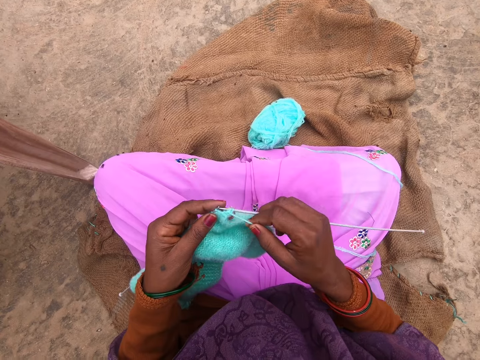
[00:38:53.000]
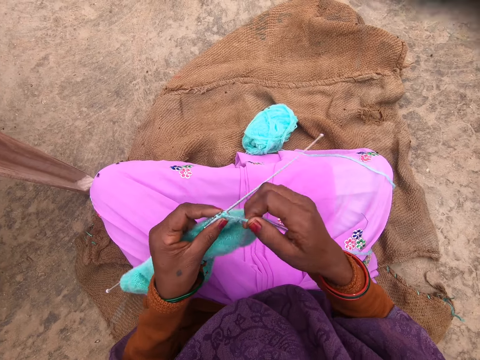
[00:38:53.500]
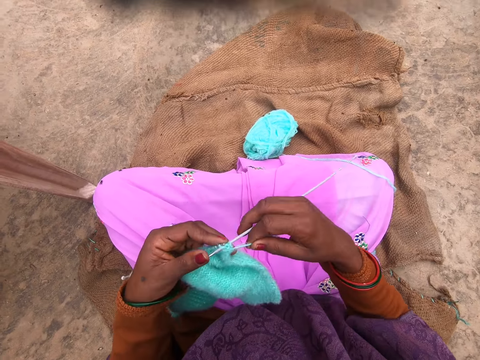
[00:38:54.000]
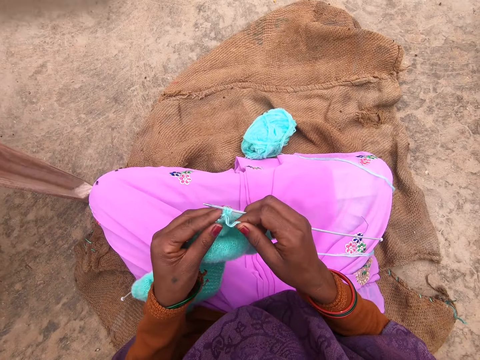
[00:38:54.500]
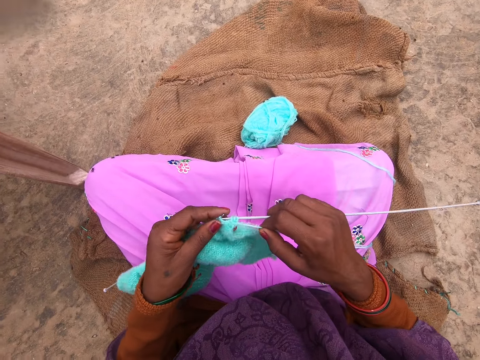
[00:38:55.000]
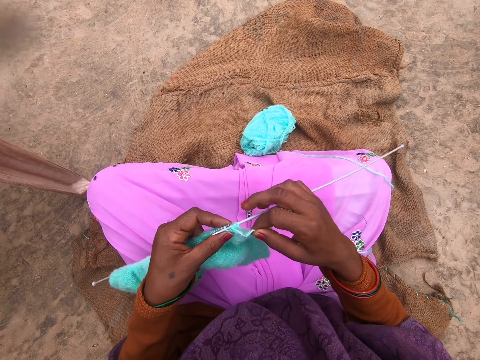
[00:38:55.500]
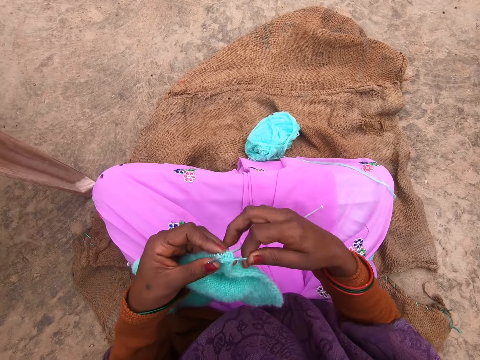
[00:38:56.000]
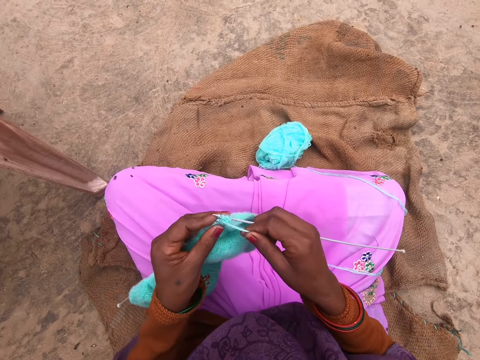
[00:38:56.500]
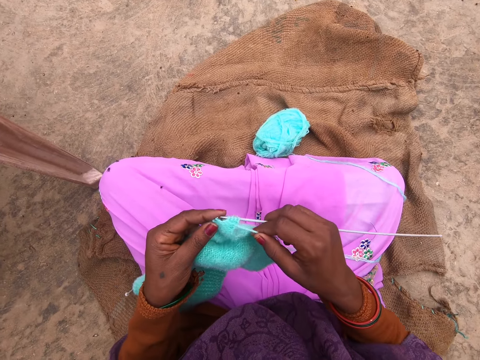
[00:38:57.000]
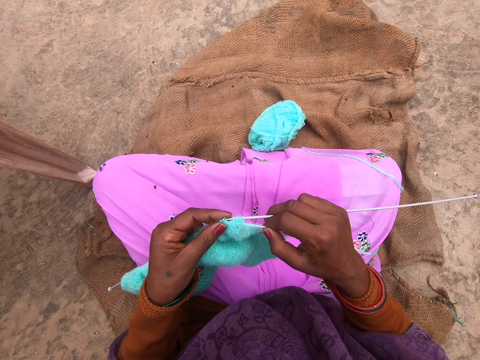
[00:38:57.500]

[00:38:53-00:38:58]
The camera wearer knits the fabric.

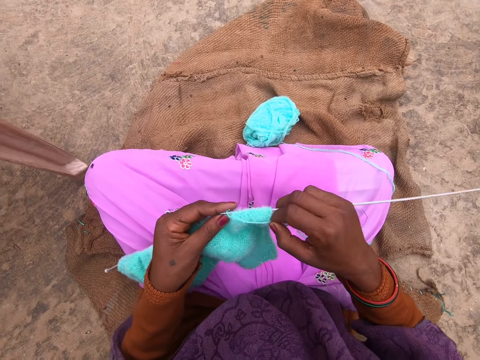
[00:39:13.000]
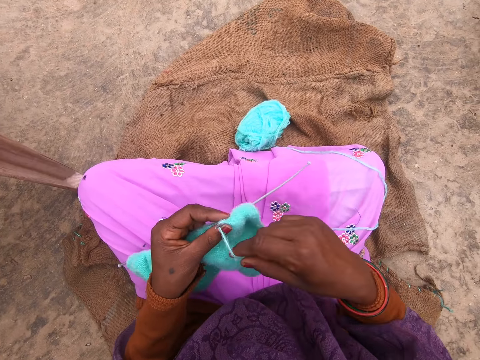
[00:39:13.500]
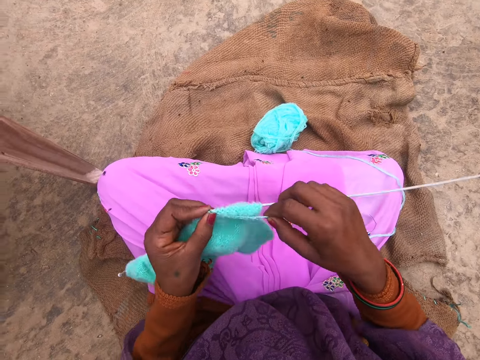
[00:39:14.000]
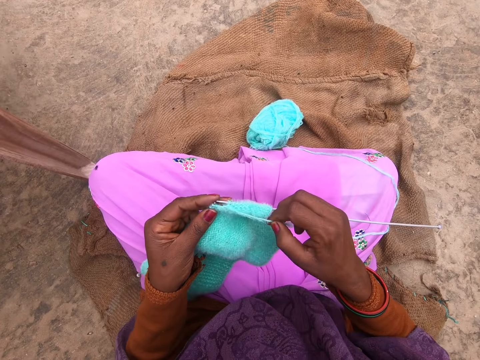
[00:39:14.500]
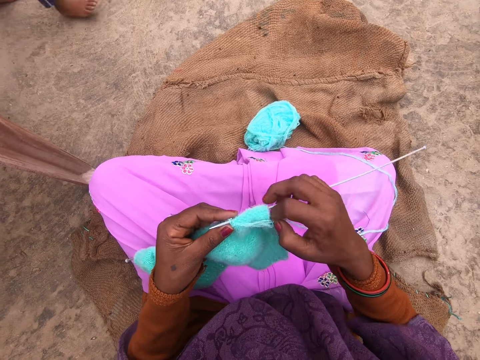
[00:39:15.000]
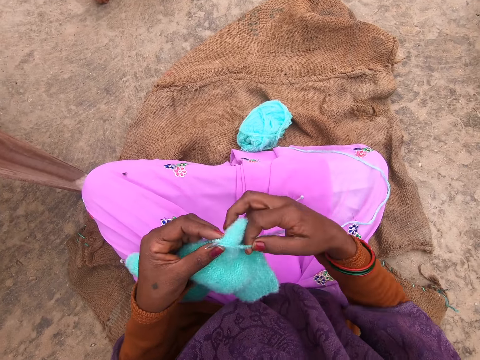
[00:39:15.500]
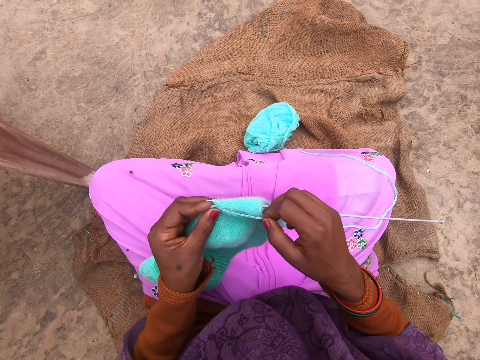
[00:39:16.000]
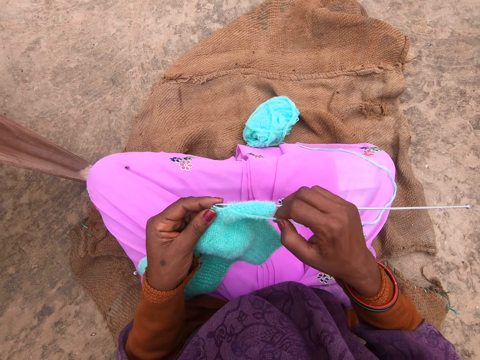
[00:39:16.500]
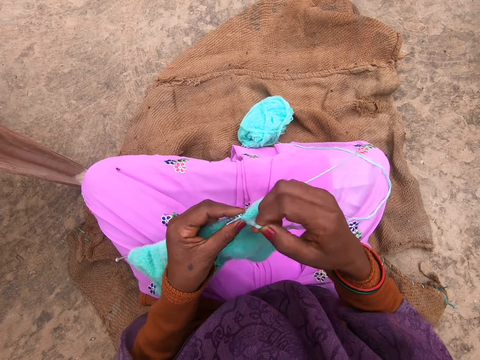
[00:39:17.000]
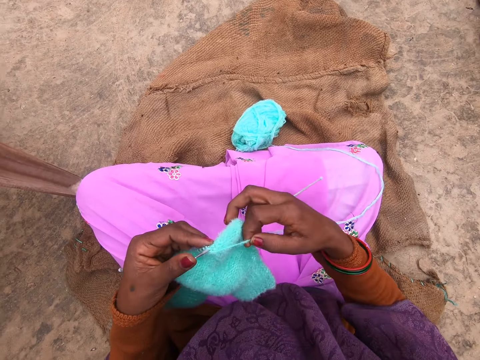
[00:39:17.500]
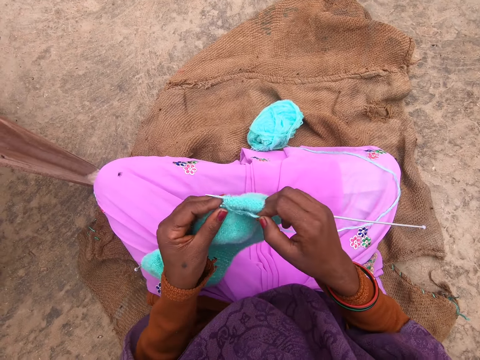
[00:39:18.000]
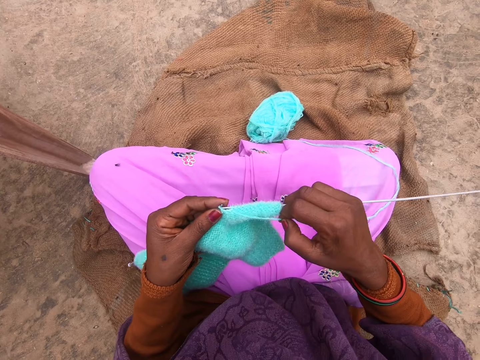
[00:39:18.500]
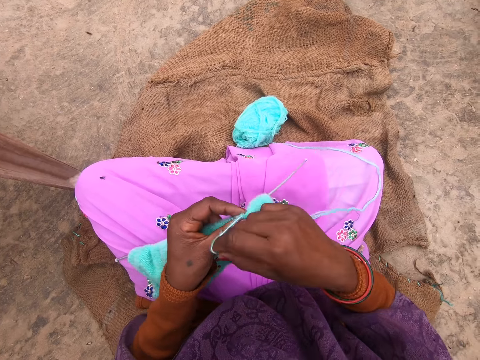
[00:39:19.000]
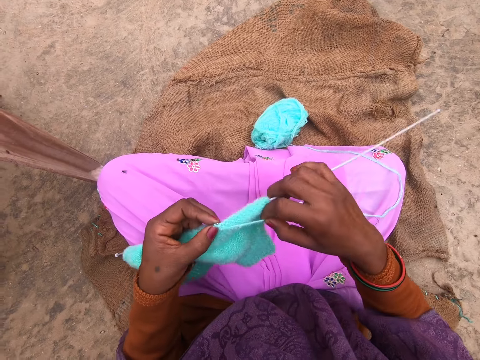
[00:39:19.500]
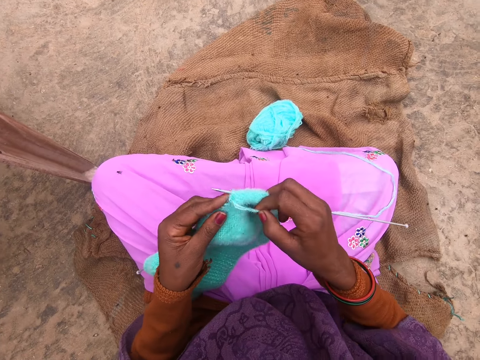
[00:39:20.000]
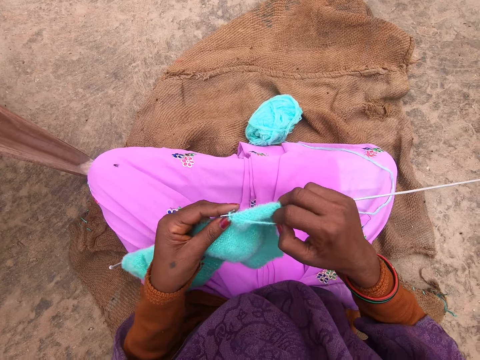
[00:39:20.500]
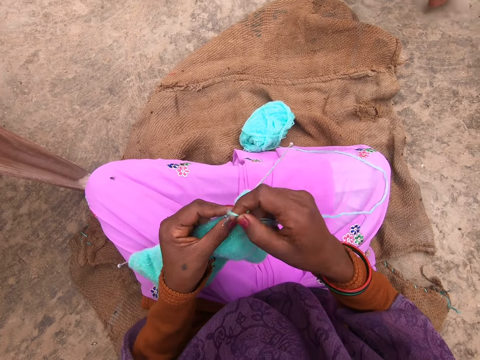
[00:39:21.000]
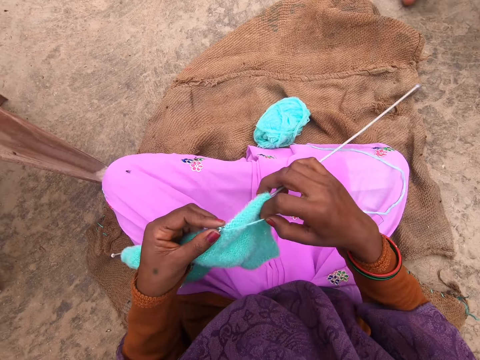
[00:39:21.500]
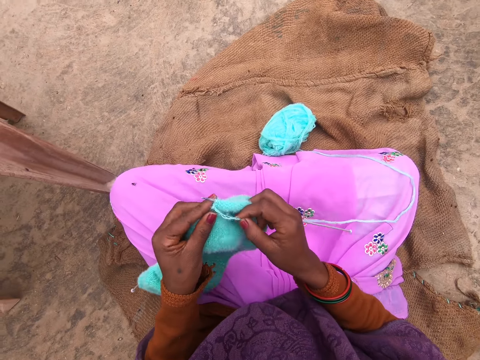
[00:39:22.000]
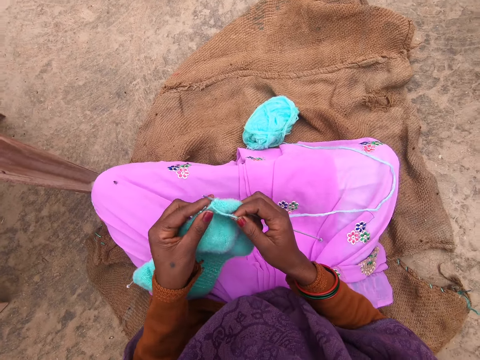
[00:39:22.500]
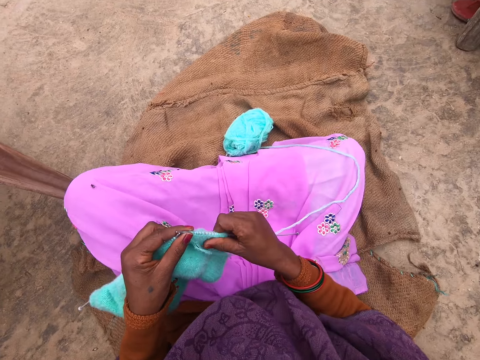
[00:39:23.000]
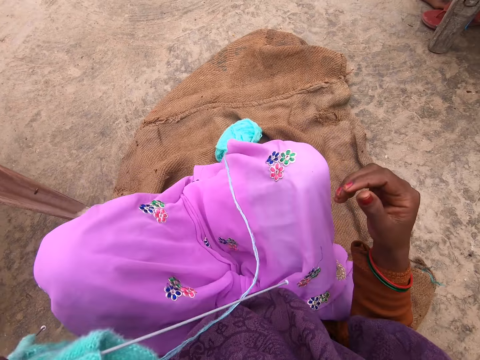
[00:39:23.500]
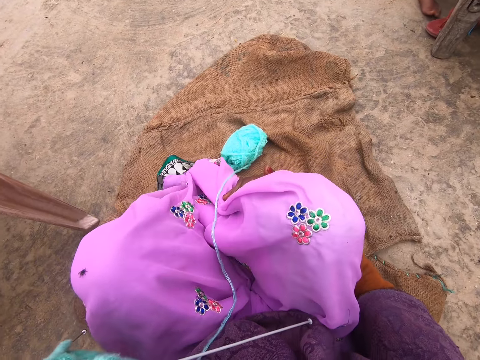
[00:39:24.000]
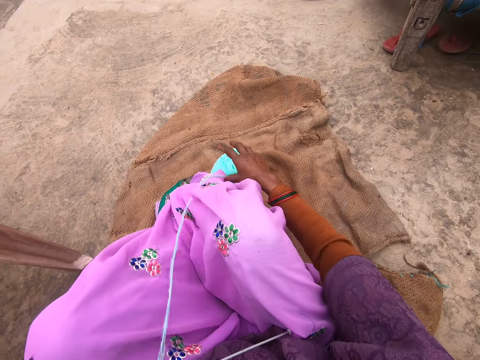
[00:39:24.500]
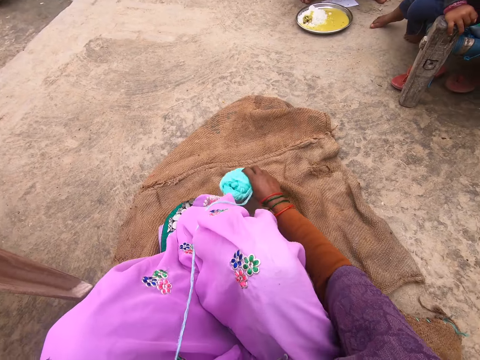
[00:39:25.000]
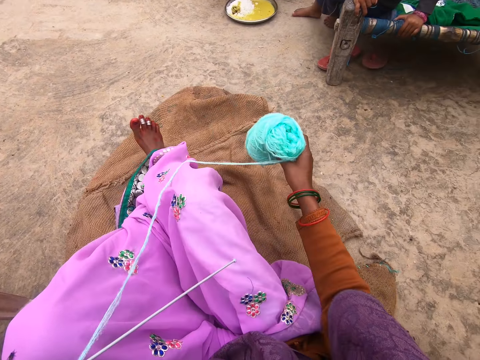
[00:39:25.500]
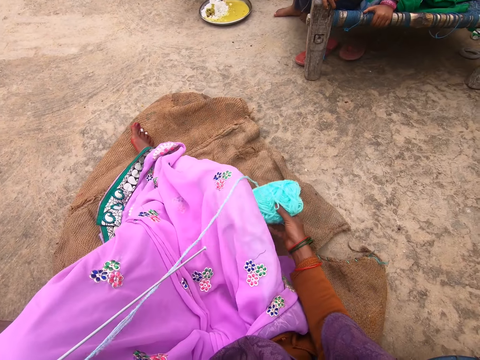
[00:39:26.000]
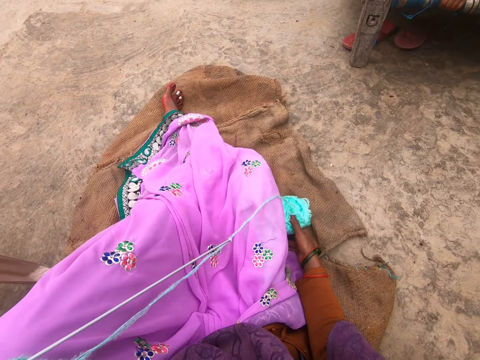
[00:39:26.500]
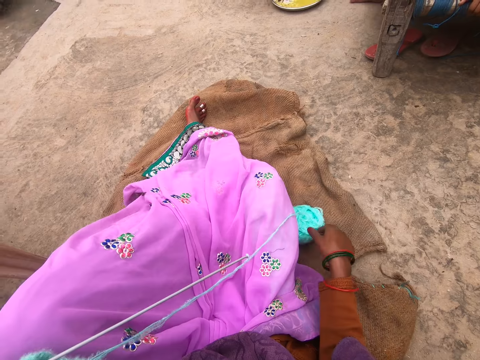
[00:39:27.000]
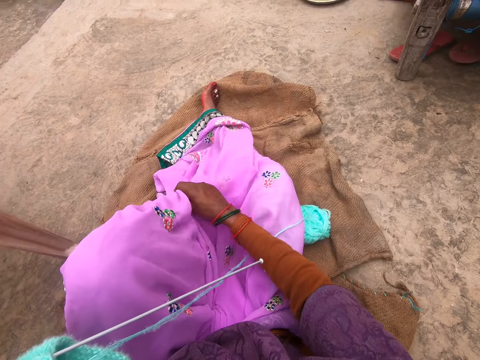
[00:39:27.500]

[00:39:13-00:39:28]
The camera wearer knits the fabric. A person walks. The camera wearer knits the fabric. The person walks. The camera wearer stretches legs. Another person sits. The first person sits. The camera wearer lifts the yarn roll. They move the yarn on the mat.

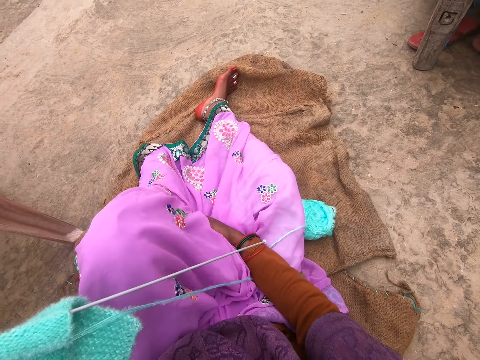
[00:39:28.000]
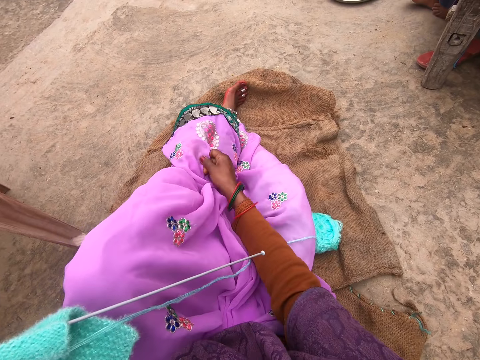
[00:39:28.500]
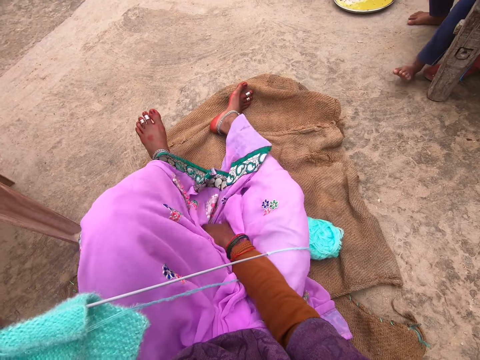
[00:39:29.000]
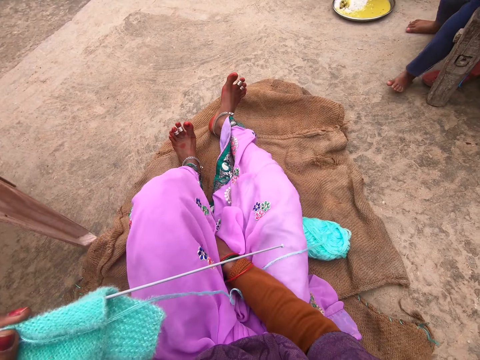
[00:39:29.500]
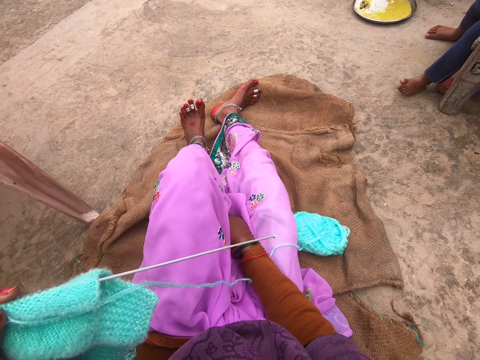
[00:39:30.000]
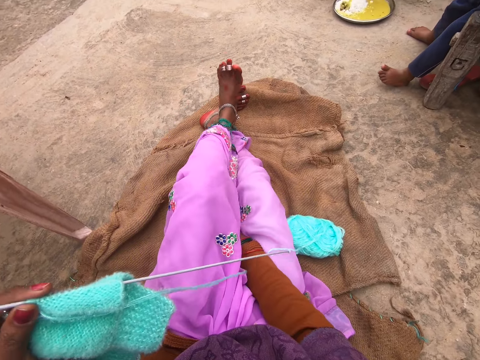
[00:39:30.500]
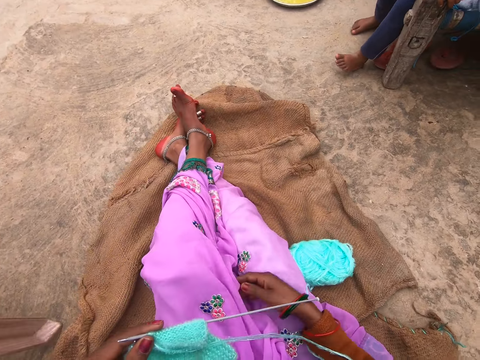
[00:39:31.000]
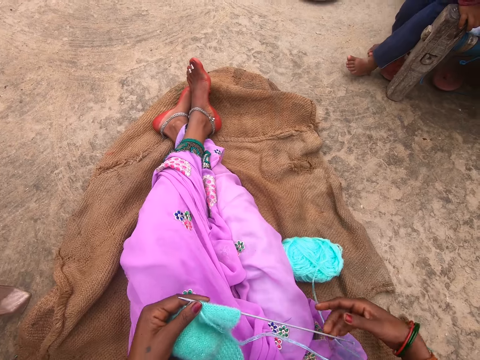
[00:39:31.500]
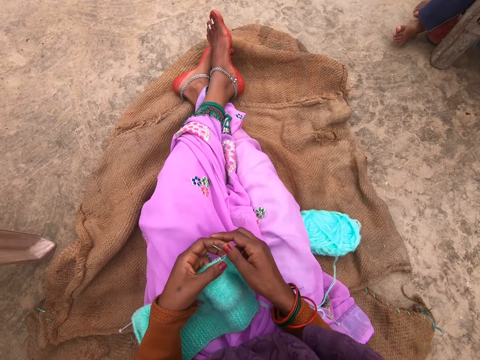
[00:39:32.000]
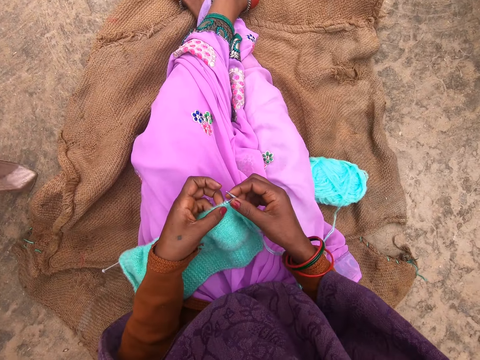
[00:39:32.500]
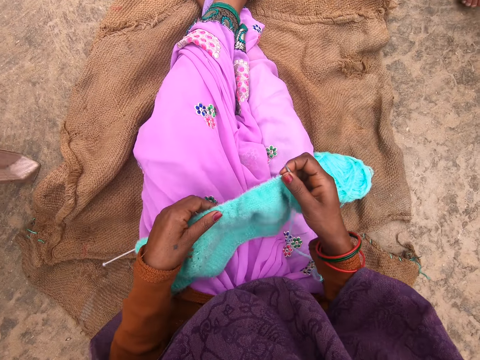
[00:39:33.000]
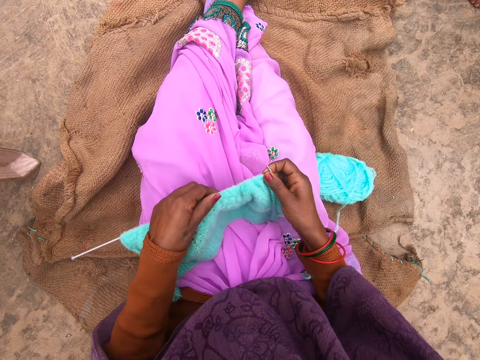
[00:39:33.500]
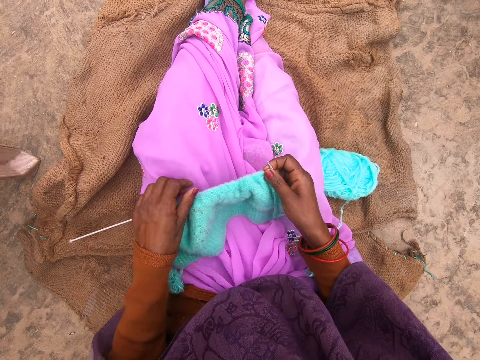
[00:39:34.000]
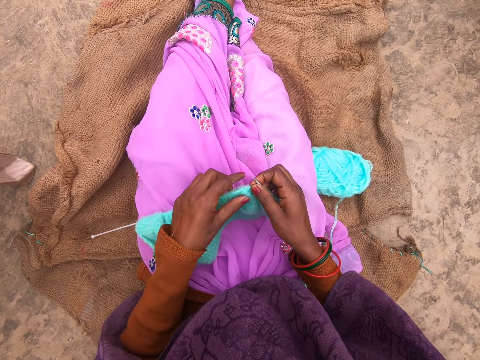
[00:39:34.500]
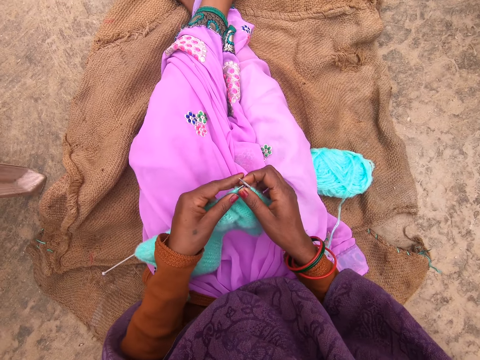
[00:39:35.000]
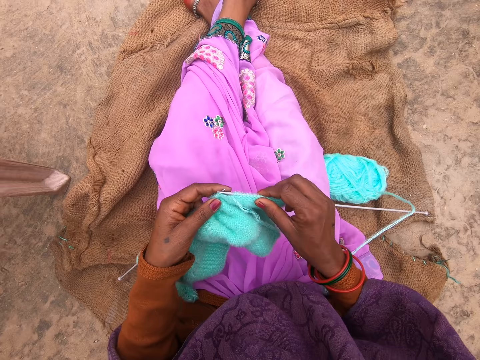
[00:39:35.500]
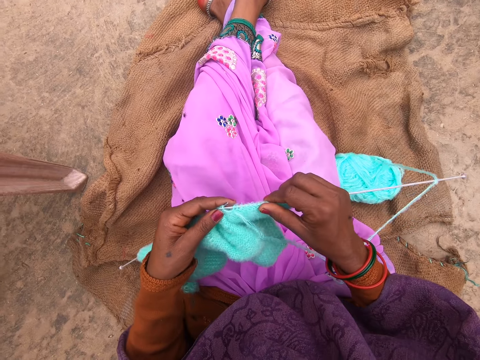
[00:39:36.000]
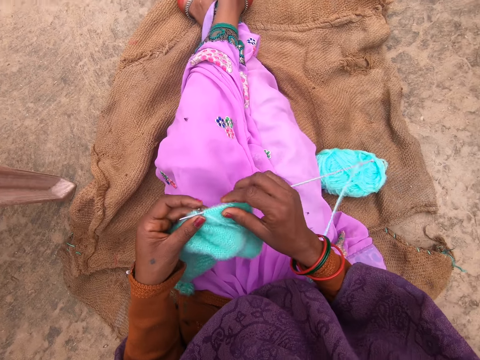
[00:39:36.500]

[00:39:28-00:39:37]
The camera wearer adjusts her skirt. She adjusts the fabric. She knits the fabric.
